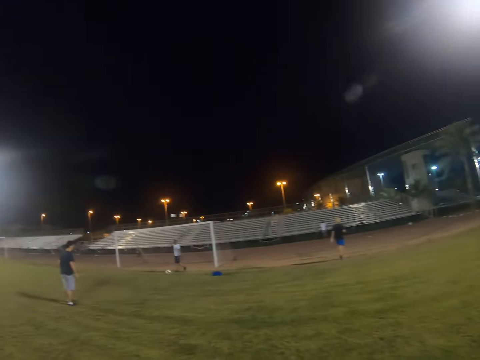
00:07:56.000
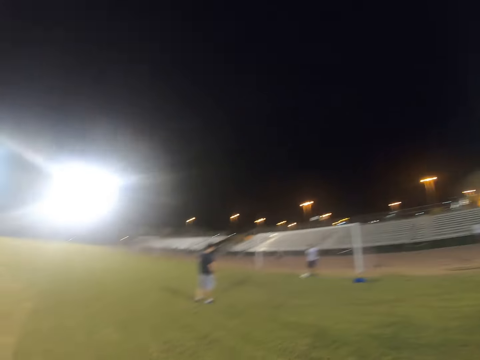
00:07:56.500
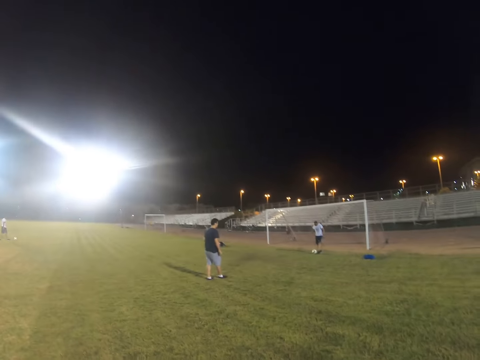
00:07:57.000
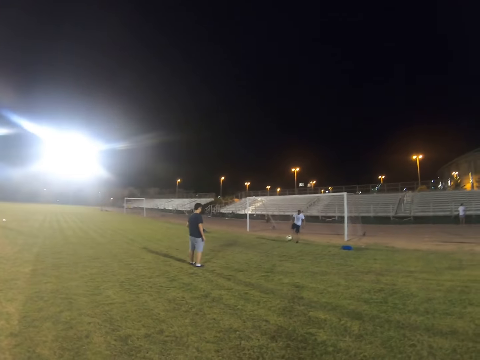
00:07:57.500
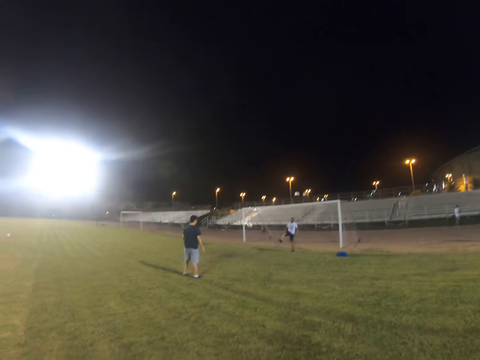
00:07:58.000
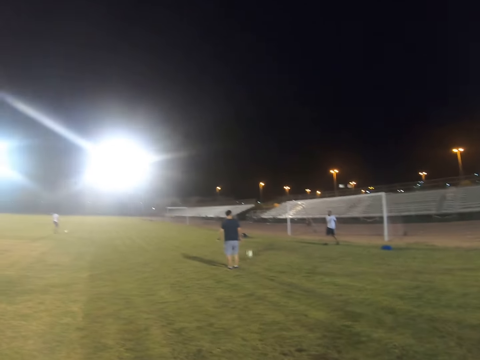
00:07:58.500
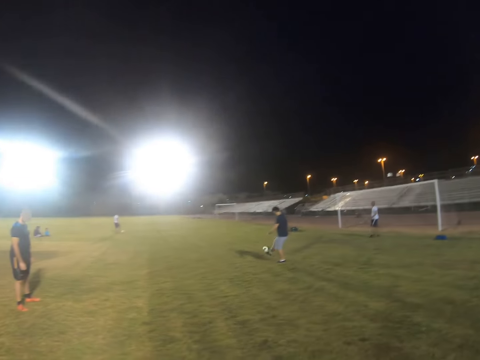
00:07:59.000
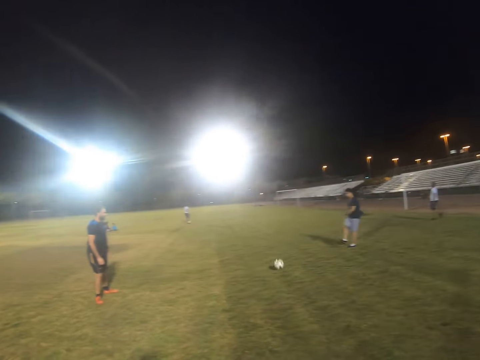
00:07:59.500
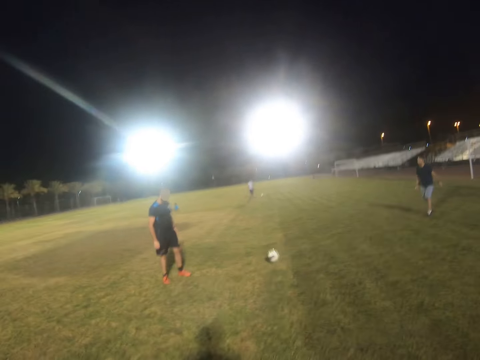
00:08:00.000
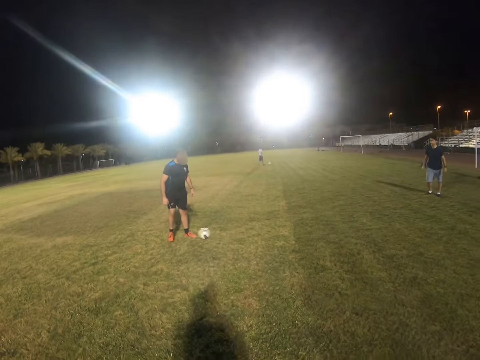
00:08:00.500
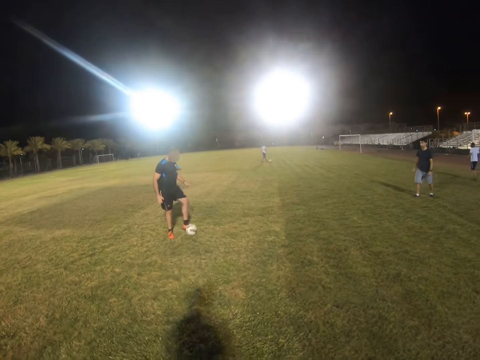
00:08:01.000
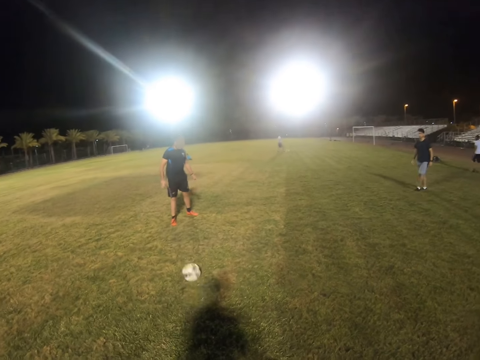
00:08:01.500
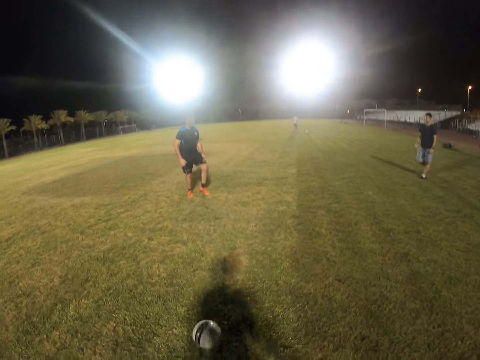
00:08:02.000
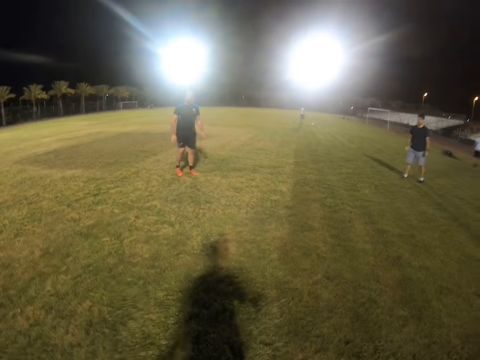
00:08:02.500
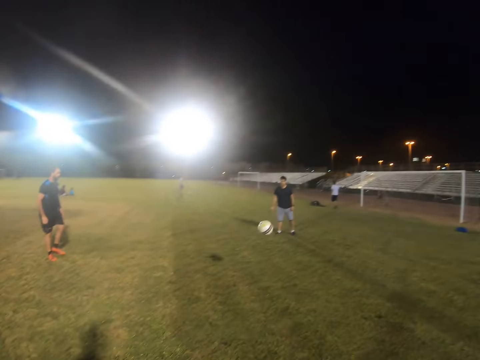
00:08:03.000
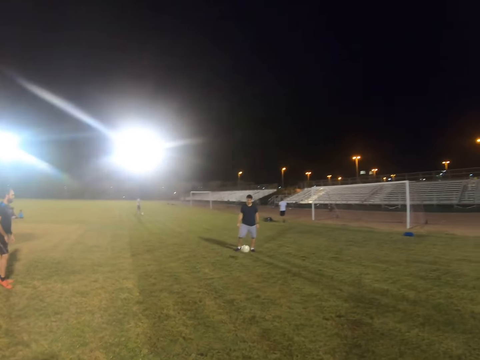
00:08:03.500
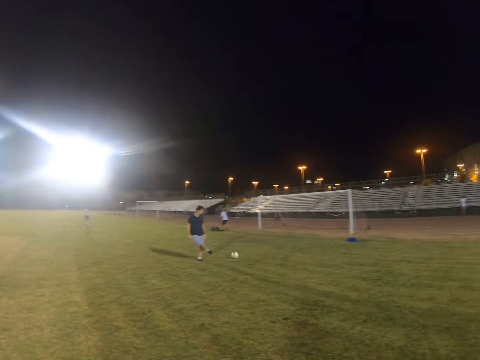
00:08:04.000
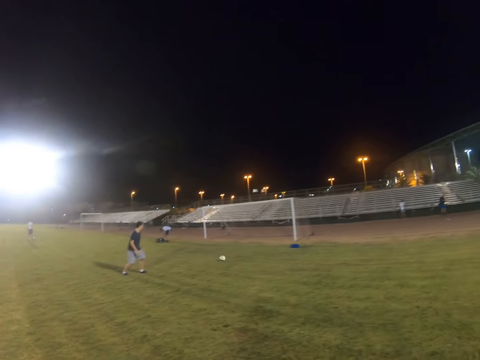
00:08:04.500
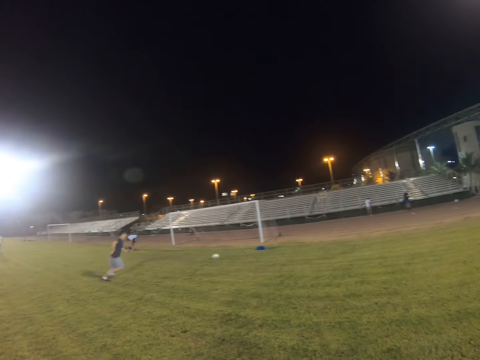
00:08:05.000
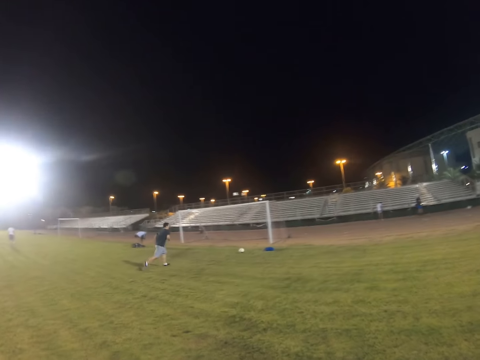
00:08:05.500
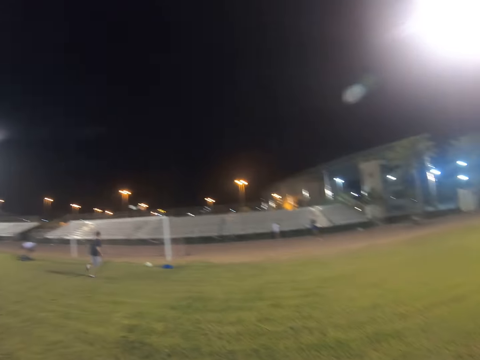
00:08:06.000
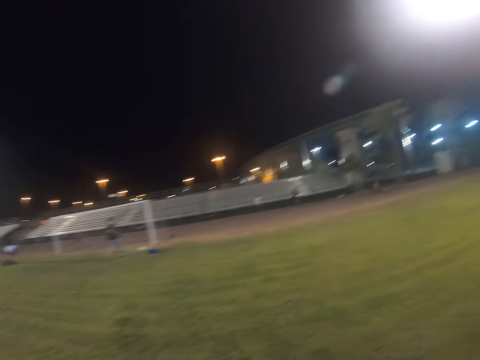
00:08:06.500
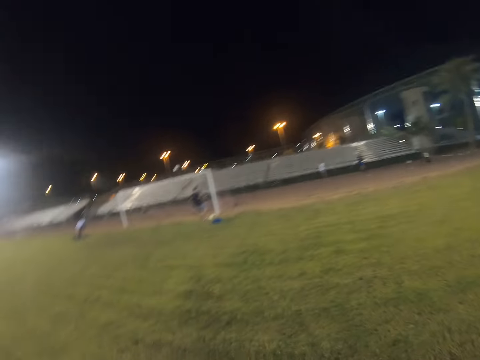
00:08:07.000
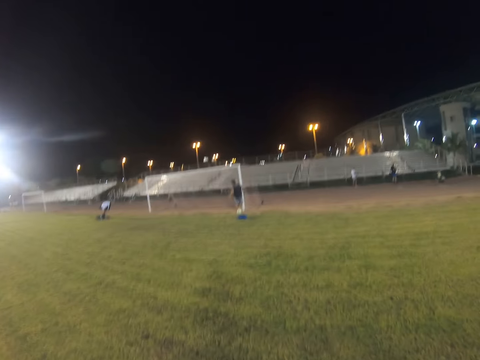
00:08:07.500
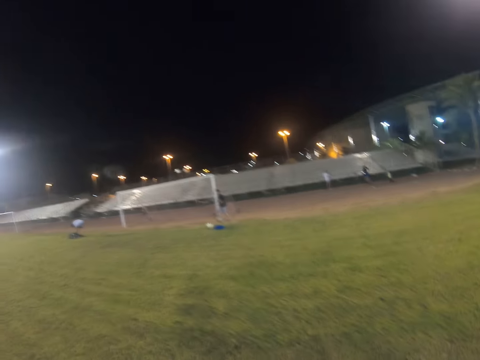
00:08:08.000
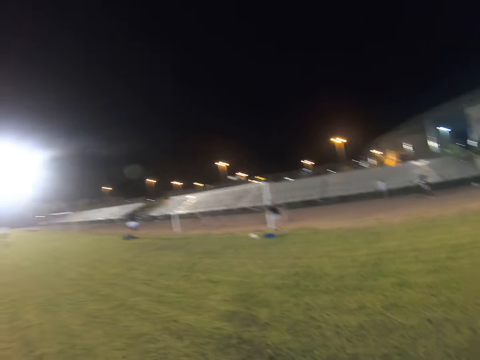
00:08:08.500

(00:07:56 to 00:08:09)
A man hits the ball. Another man hits the ball. A third man hits the ball. The camera wearer hits the ball. The second man hits the ball and runs after the ball.

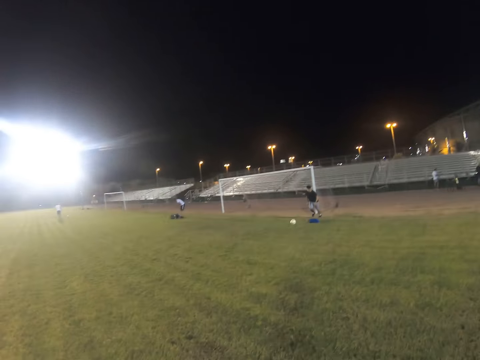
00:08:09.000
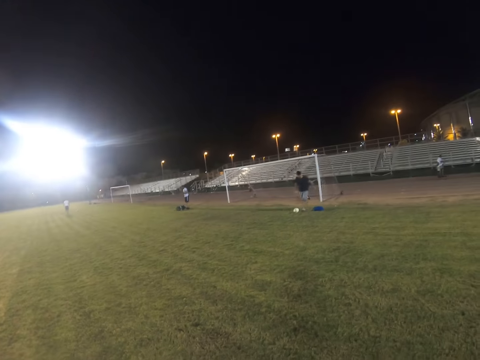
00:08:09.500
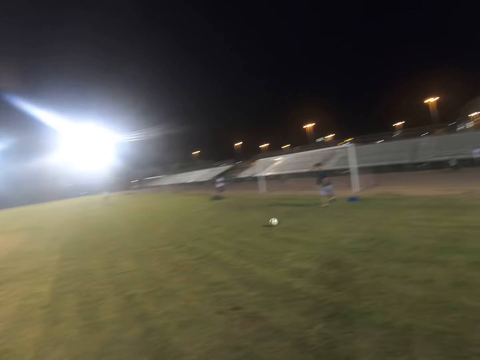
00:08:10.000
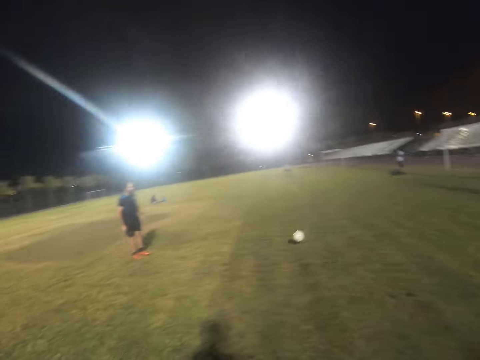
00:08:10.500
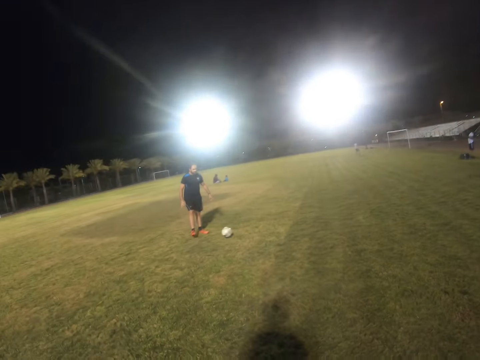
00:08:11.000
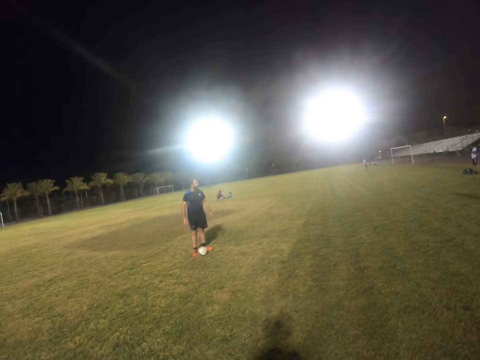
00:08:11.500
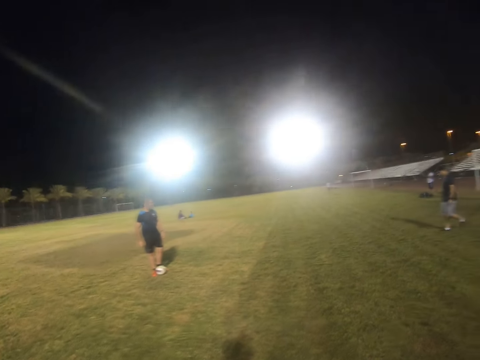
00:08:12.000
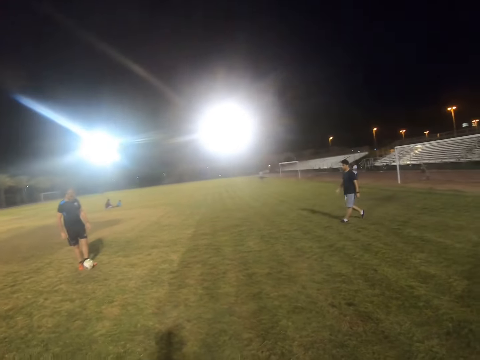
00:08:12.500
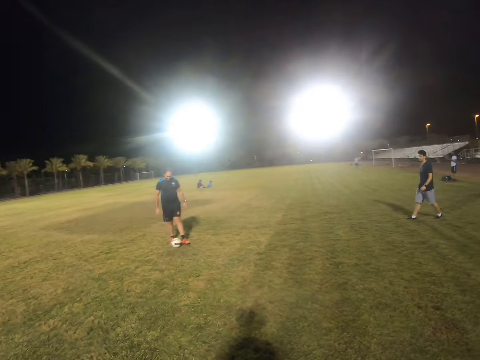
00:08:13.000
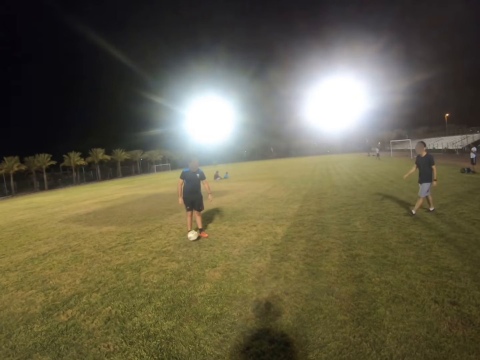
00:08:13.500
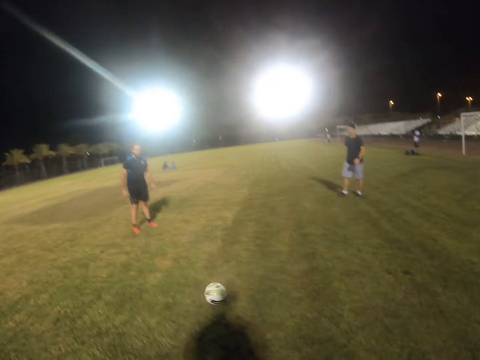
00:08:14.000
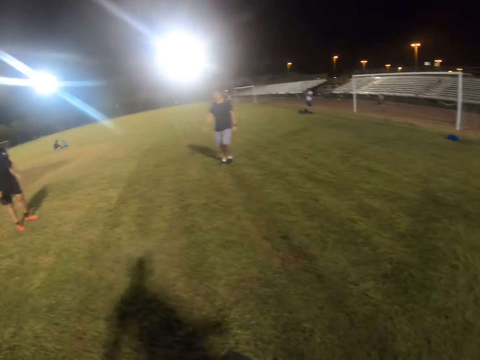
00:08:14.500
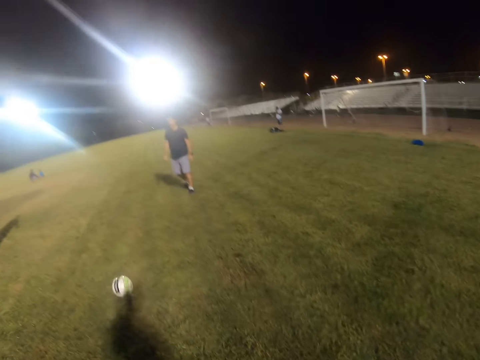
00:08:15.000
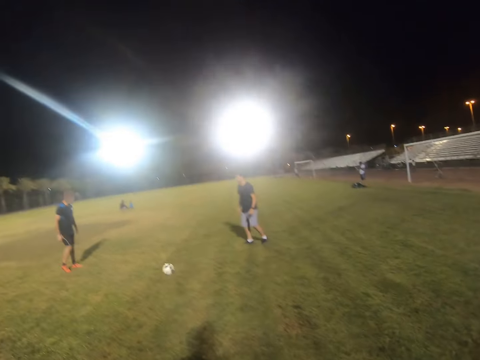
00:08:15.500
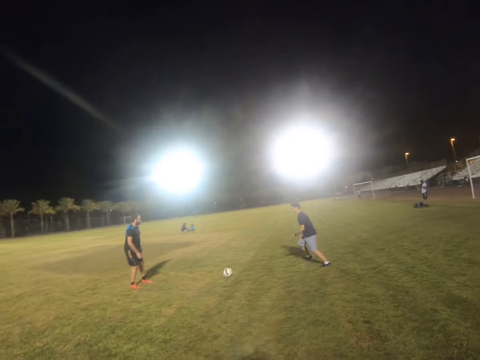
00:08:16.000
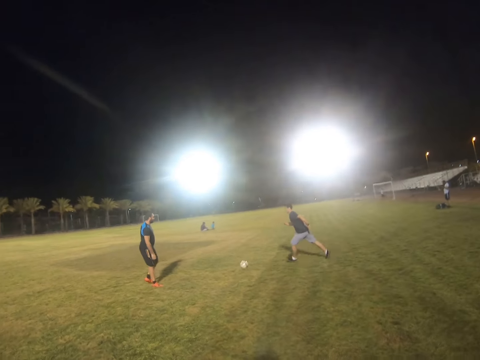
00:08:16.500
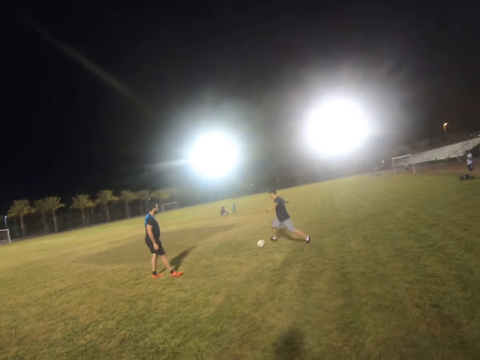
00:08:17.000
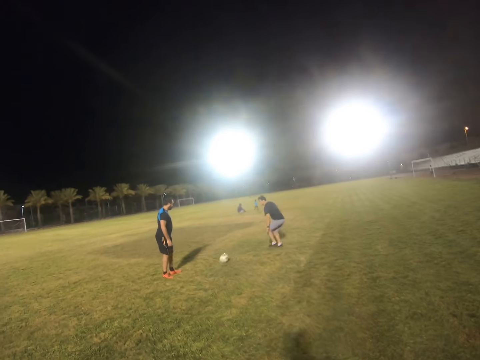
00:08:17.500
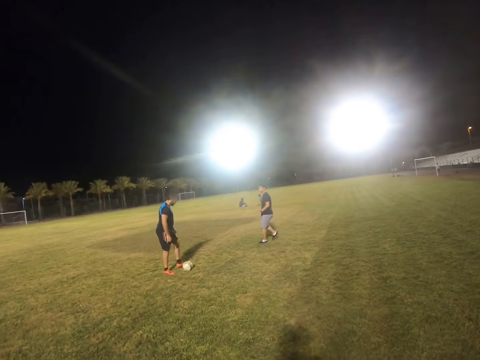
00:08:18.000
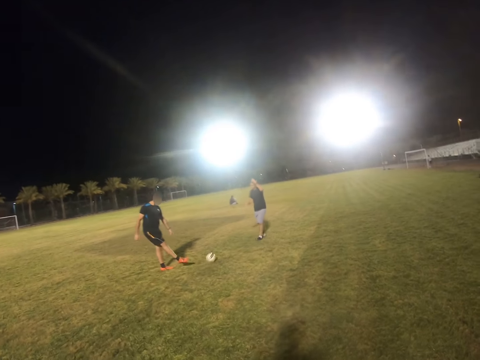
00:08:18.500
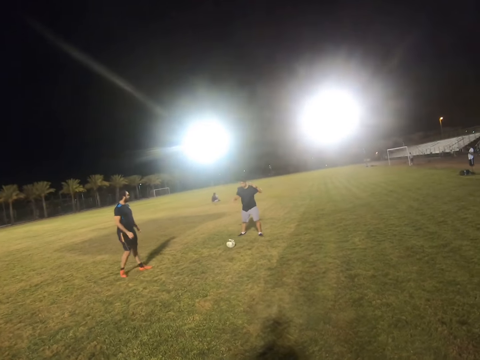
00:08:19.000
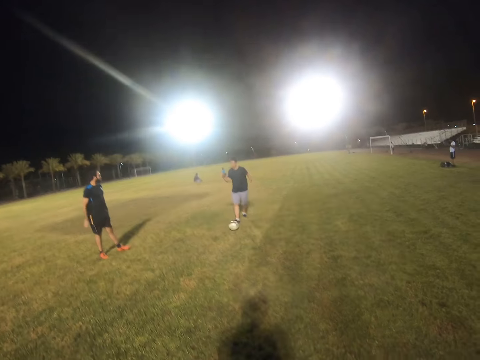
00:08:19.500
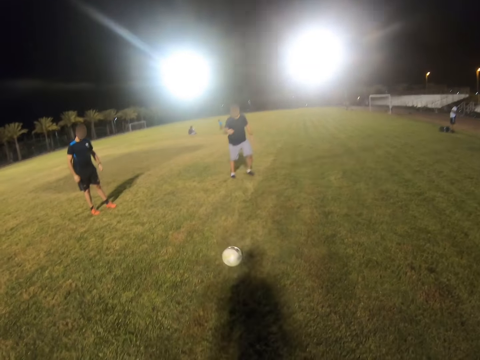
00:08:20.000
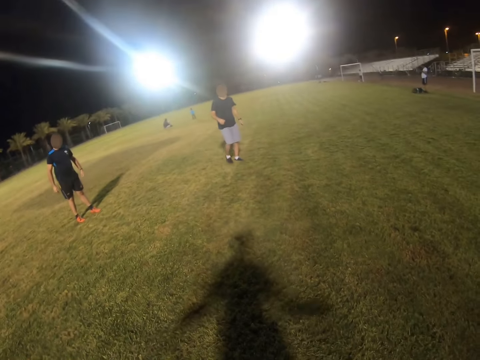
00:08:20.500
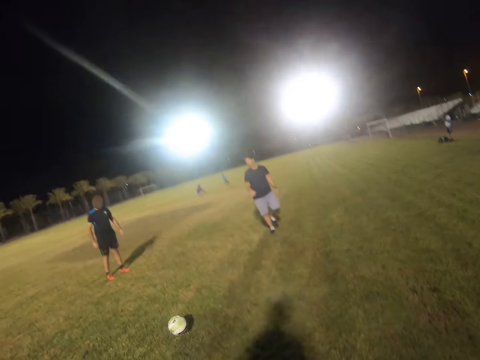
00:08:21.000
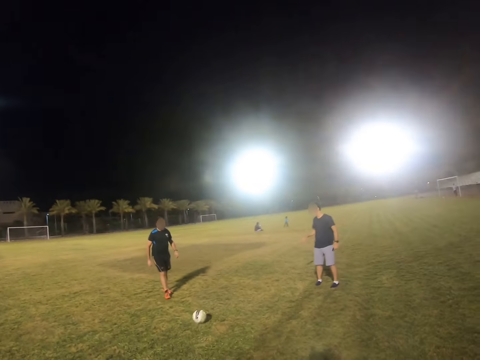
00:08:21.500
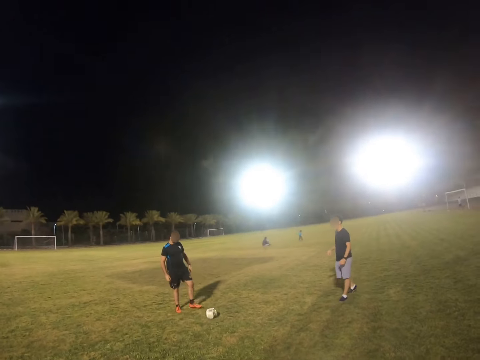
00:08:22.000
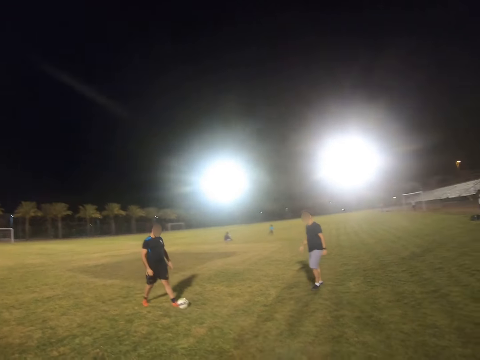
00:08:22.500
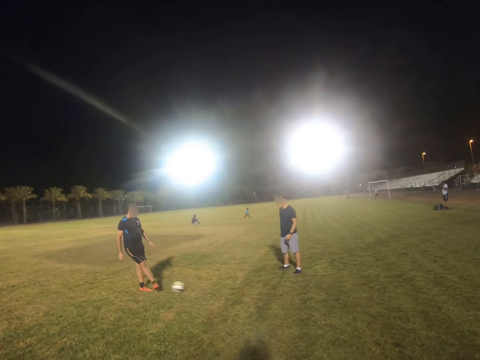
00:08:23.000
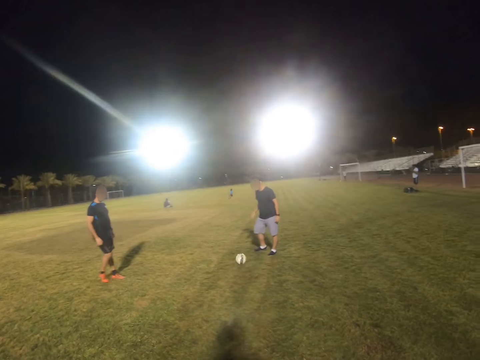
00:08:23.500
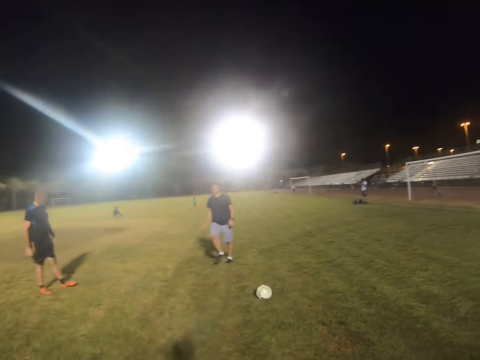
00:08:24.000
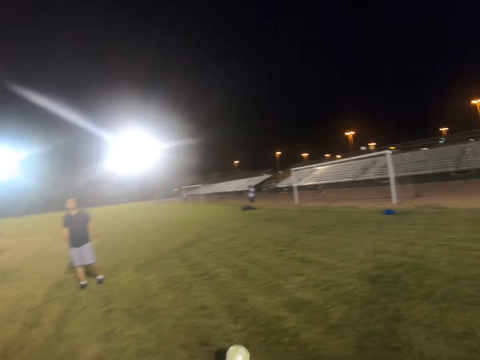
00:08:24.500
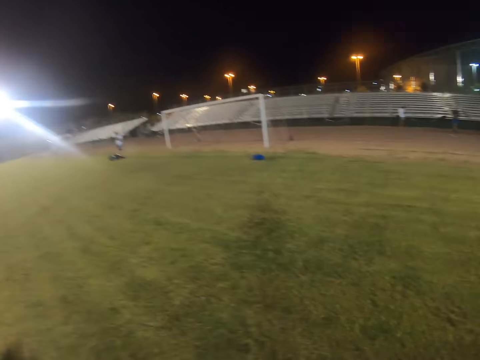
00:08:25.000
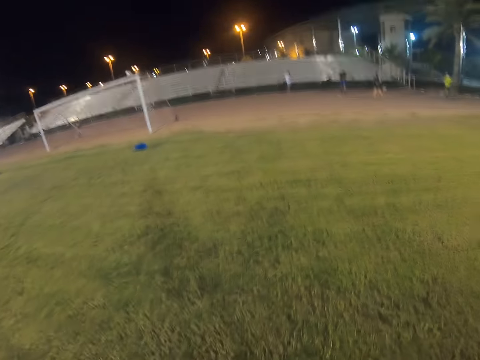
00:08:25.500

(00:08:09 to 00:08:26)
A man hits the ball. Another man hits the ball. The camera wearer hits the ball. The first man hits the ball. The other man hits the ball. The camera wearer hits the ball. The other man hits the ball. The first man hits the ball.
